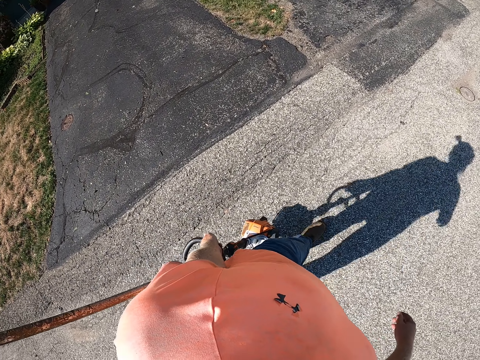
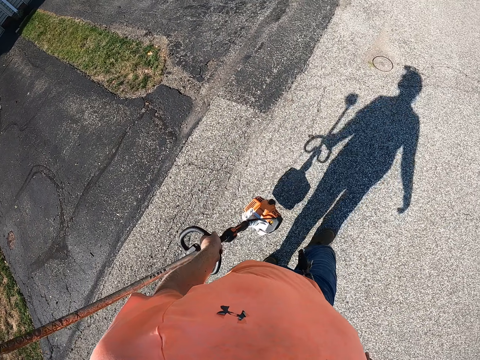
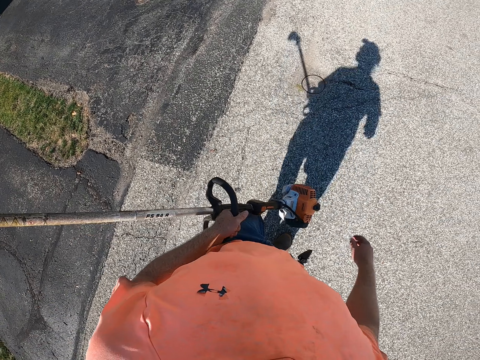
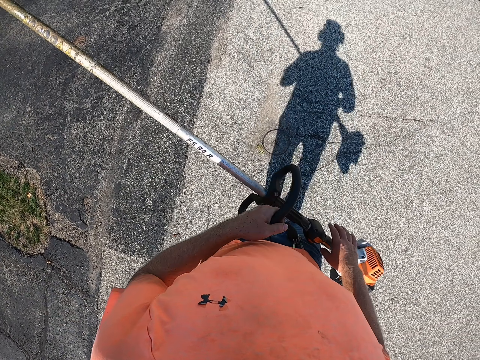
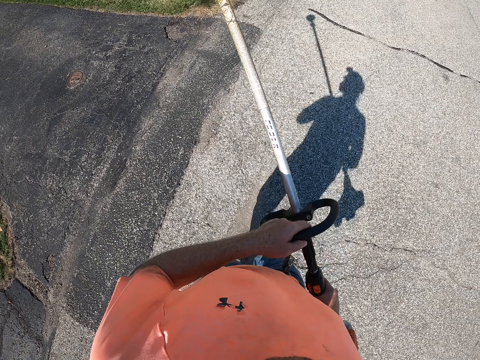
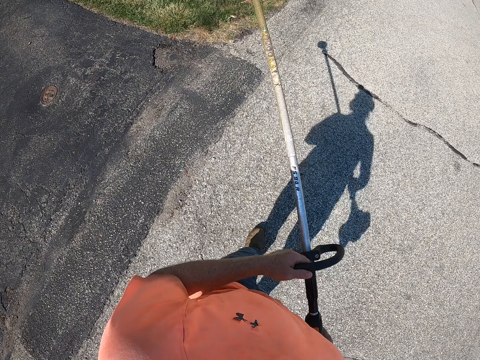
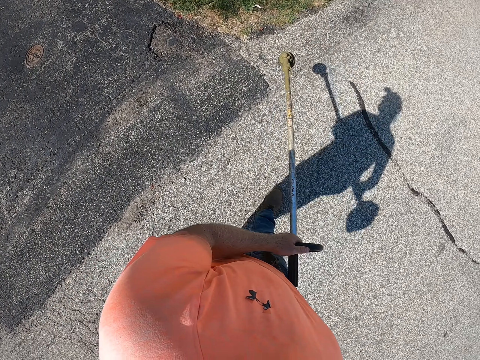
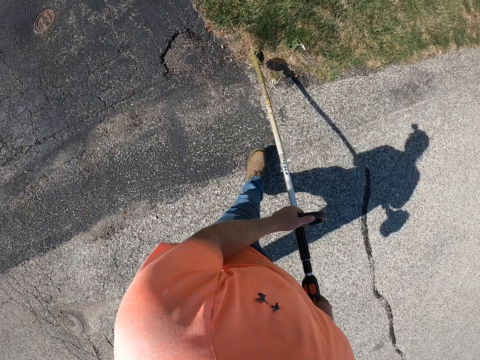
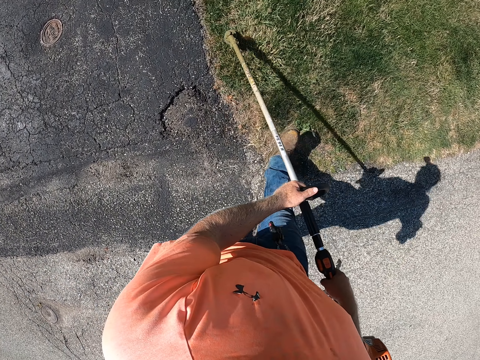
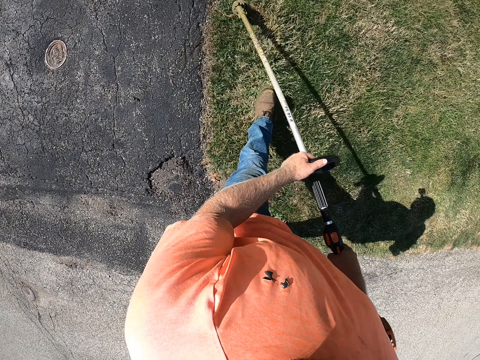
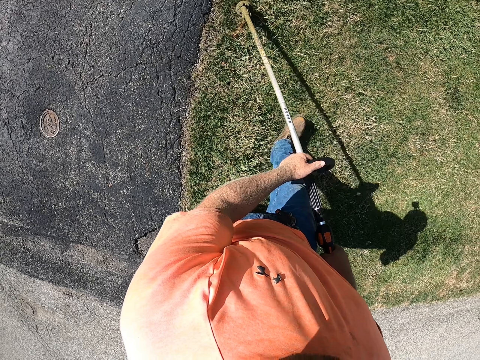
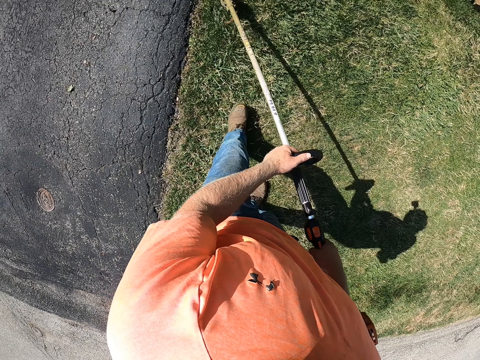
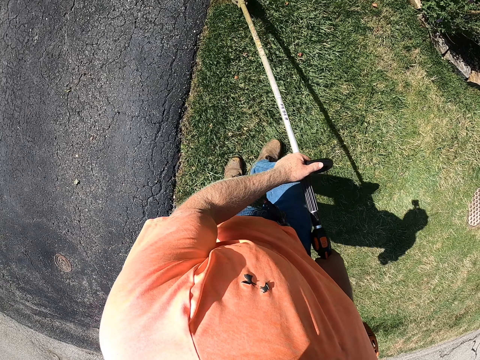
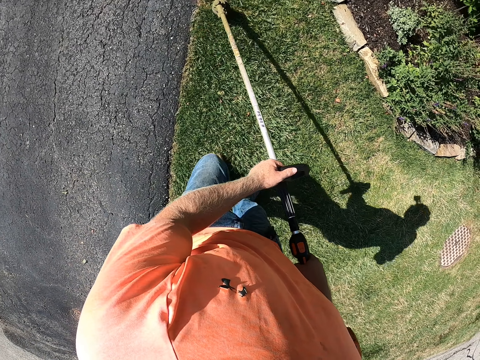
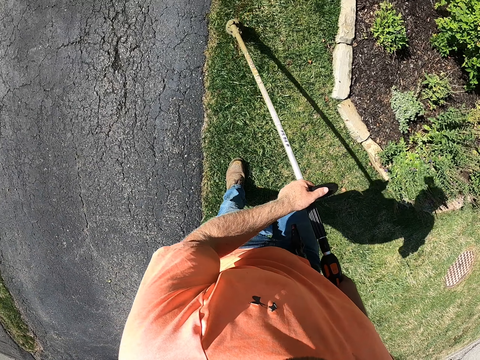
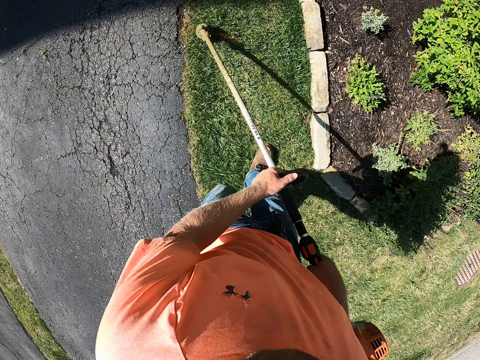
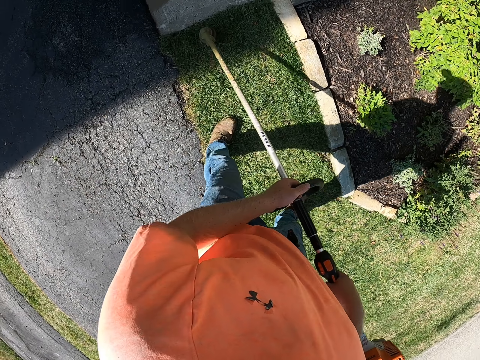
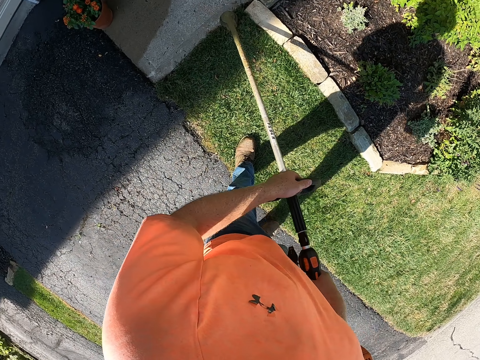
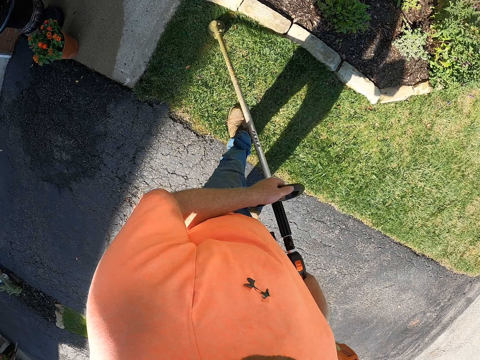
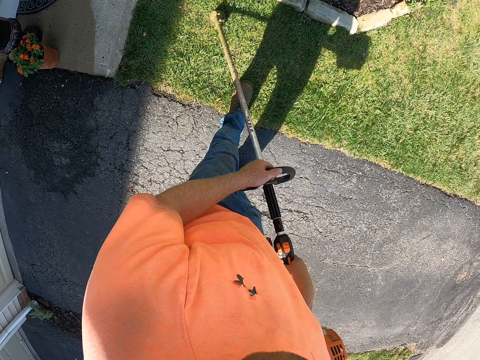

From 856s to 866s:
The camera wearer holds the lawn mower with both hands. He carries the lawn mower with both hands. He mows a lawn with the lawn mower in his hands.

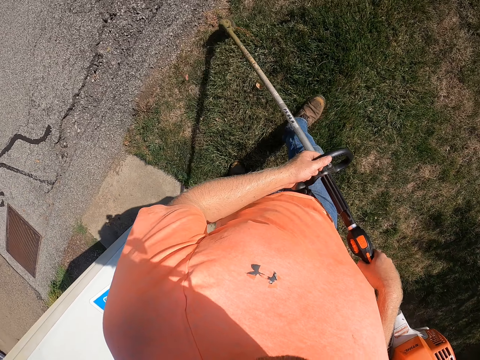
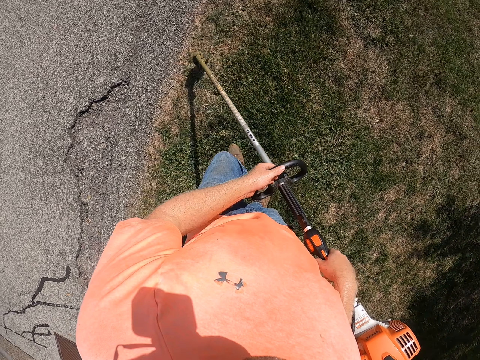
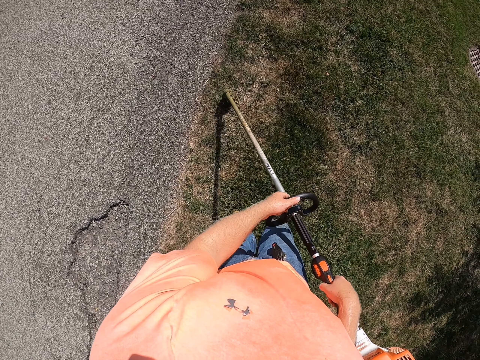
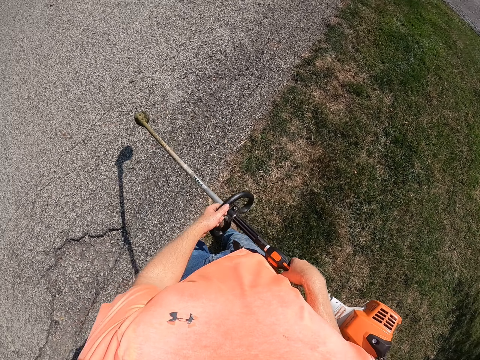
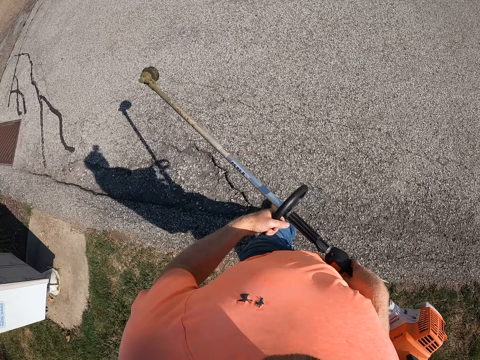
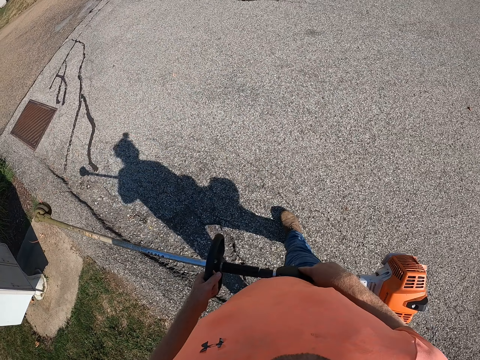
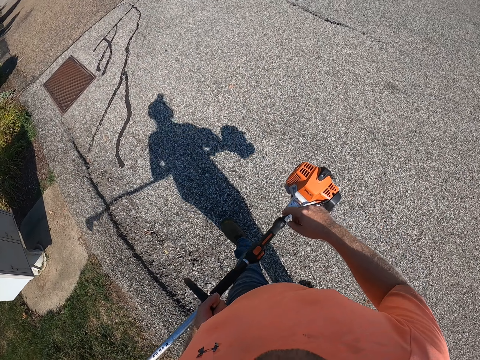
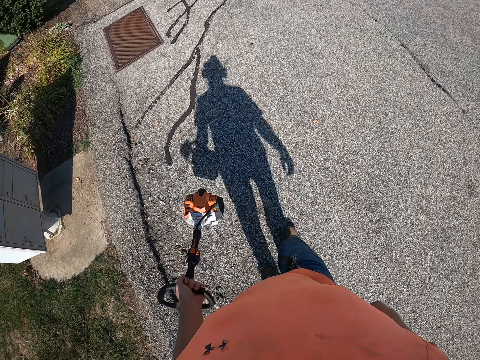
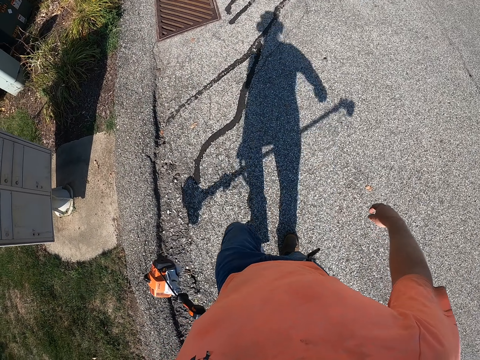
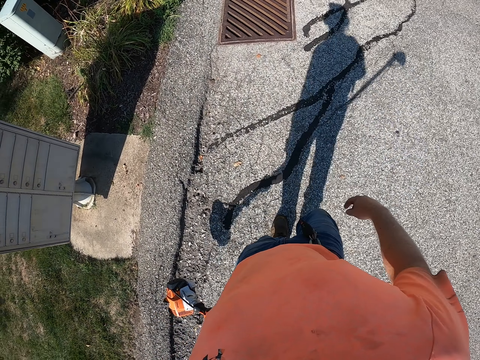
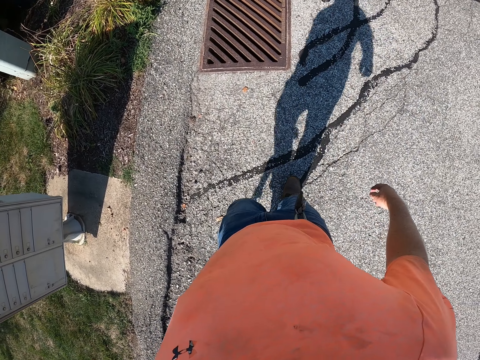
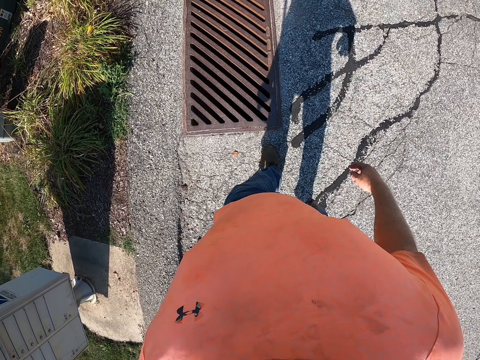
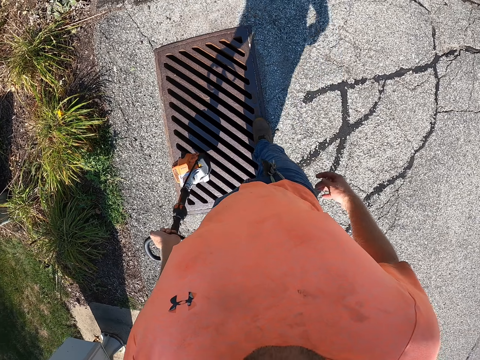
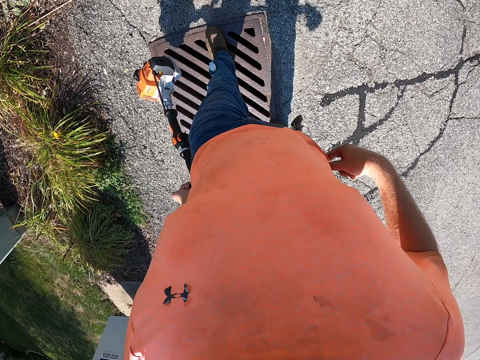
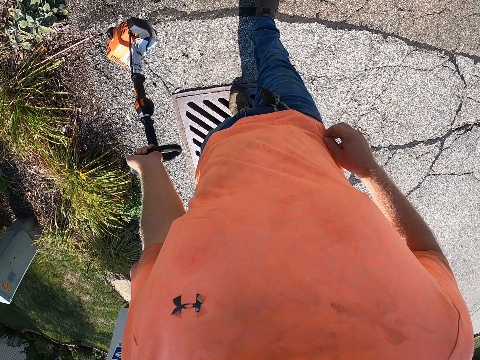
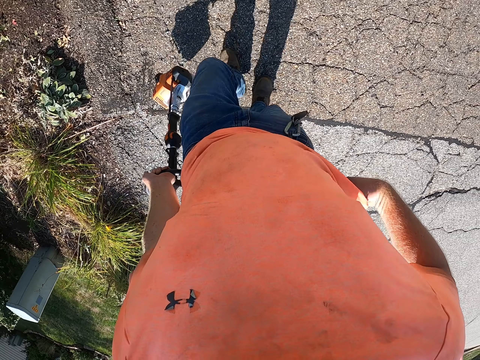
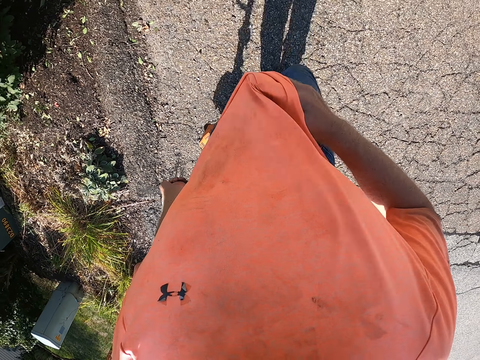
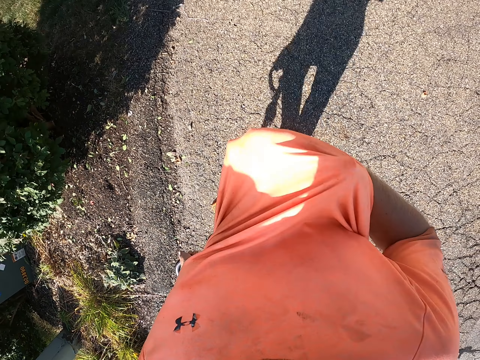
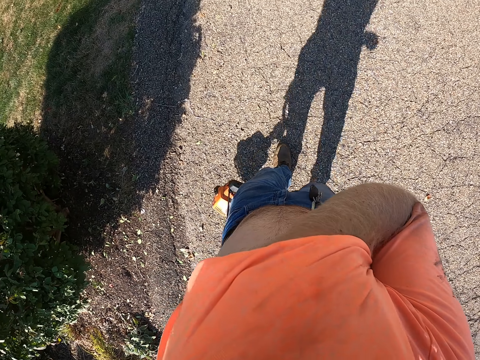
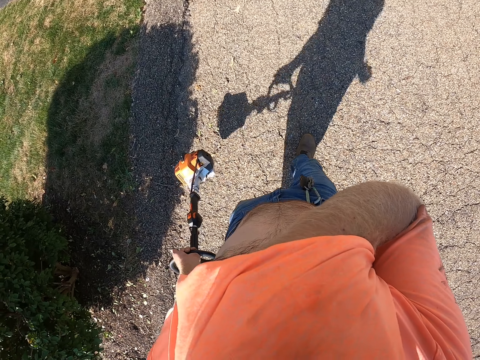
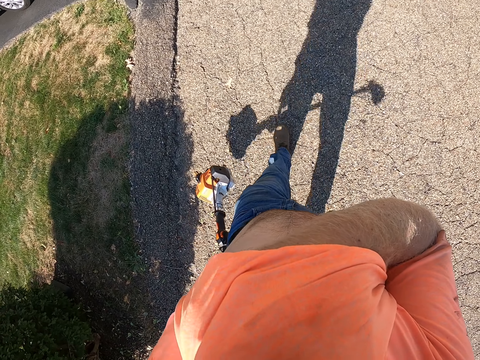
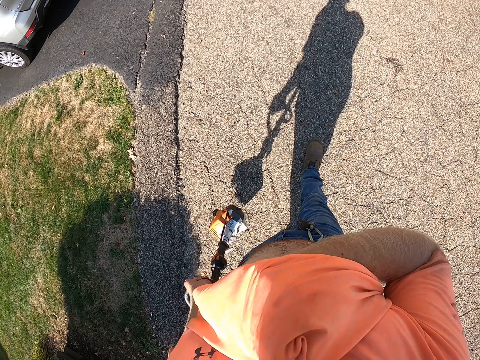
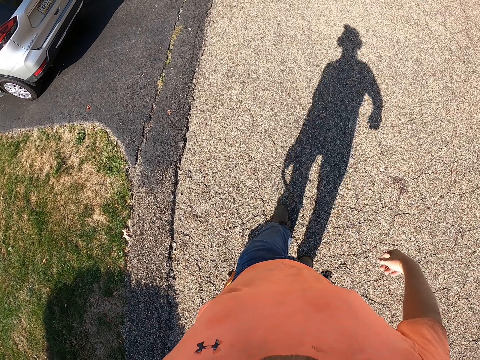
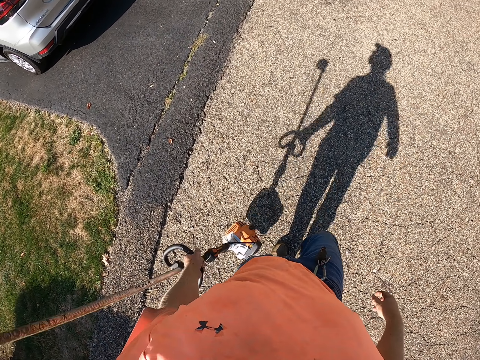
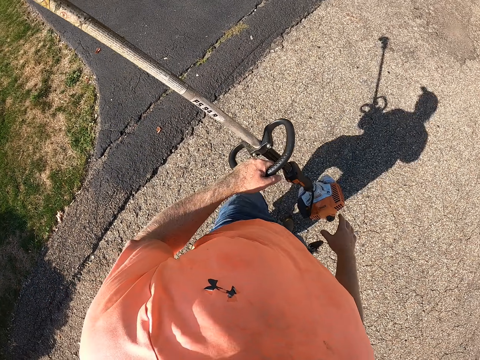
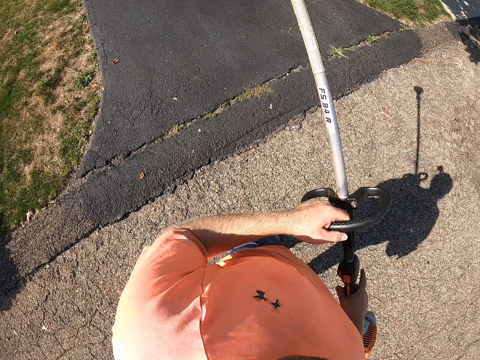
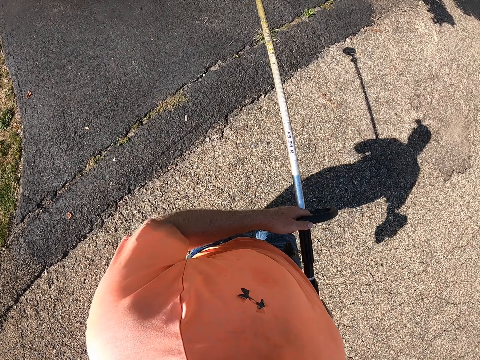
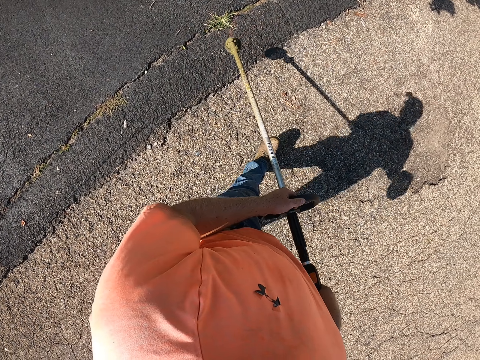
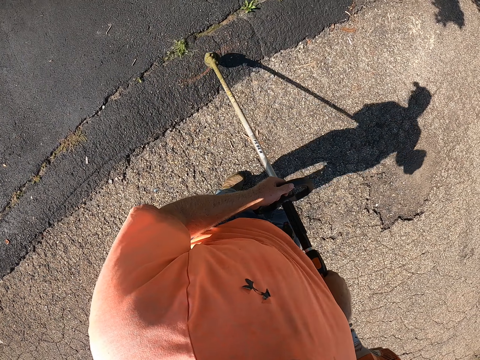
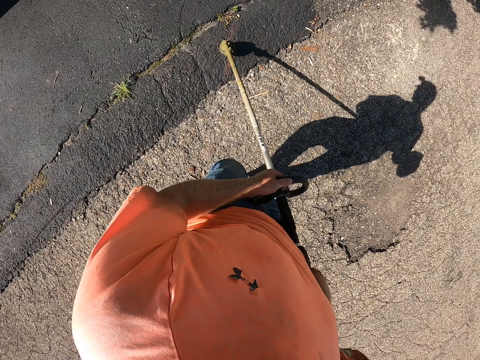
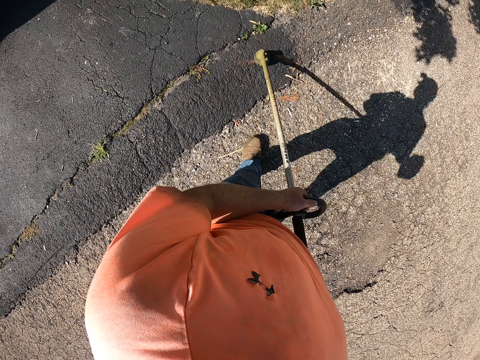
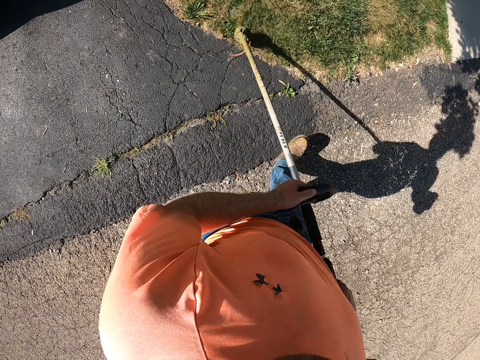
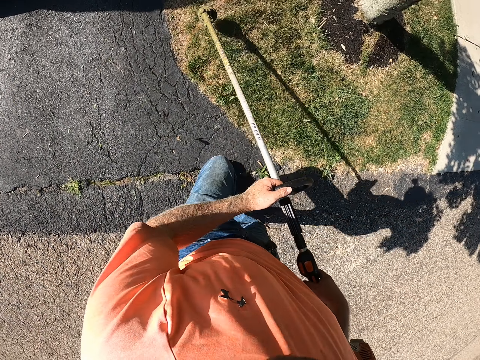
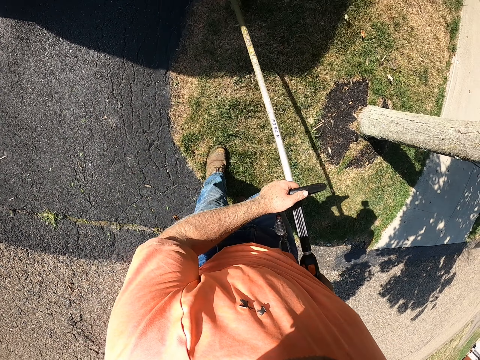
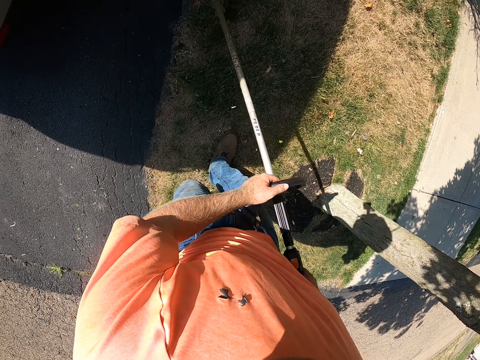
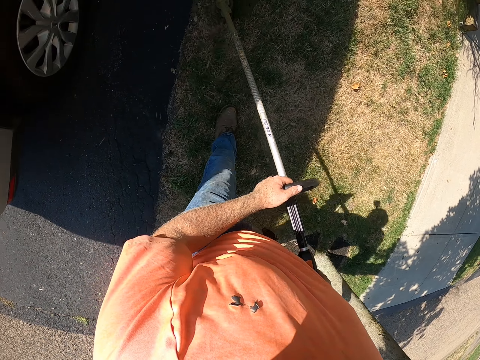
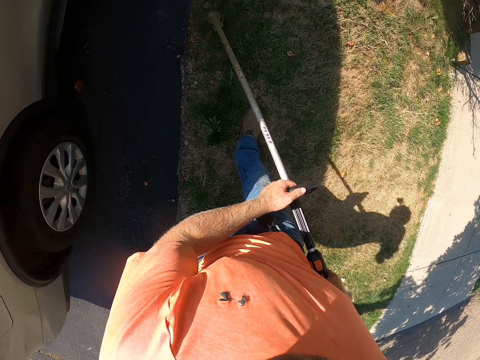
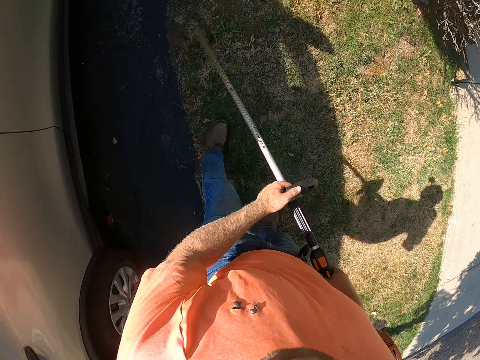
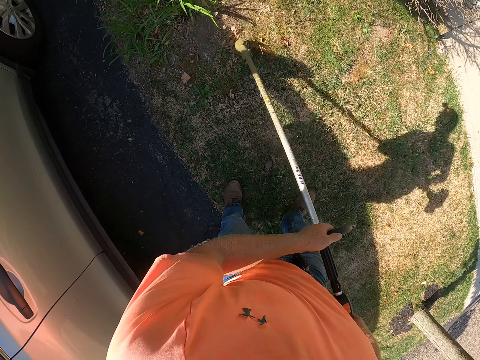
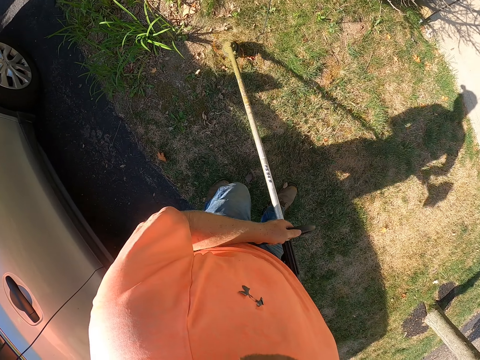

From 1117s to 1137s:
The camera wearer walks on the road while holding a grass cutter. He holds the string trimmer with his left hand. He wipes his face with his shirt with his right hand. He holds the string trimmer with his hands. He cuts the grass with the string trimmer with both hands.
